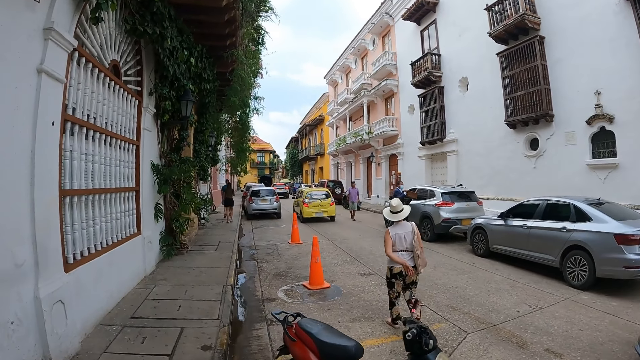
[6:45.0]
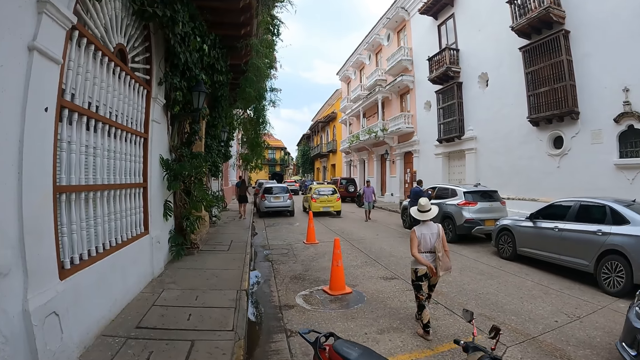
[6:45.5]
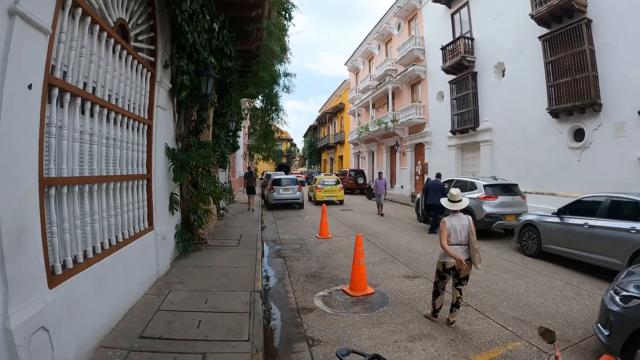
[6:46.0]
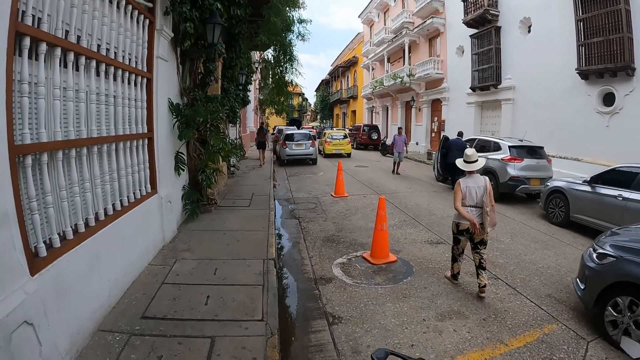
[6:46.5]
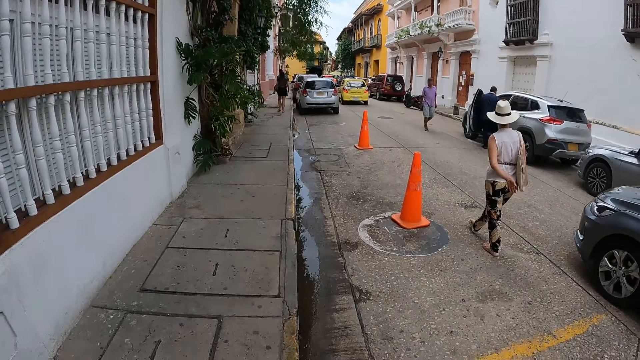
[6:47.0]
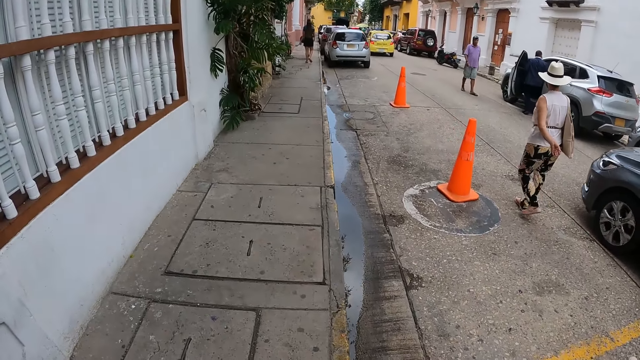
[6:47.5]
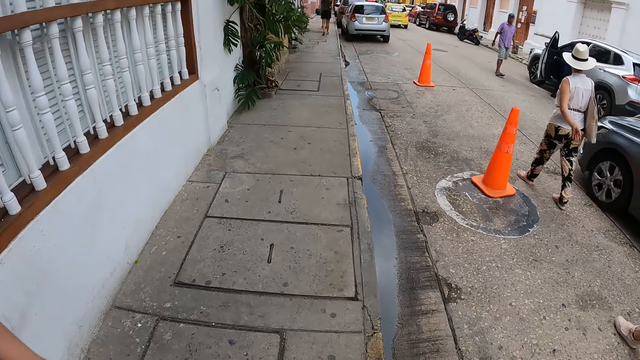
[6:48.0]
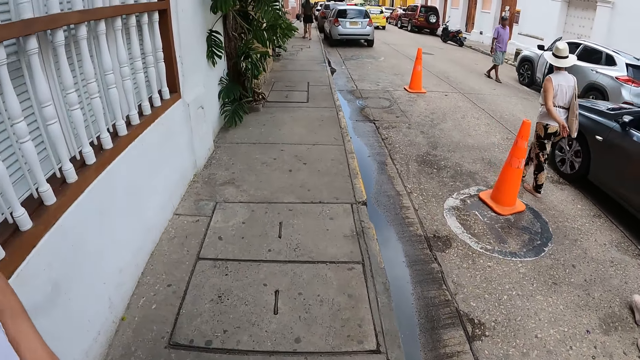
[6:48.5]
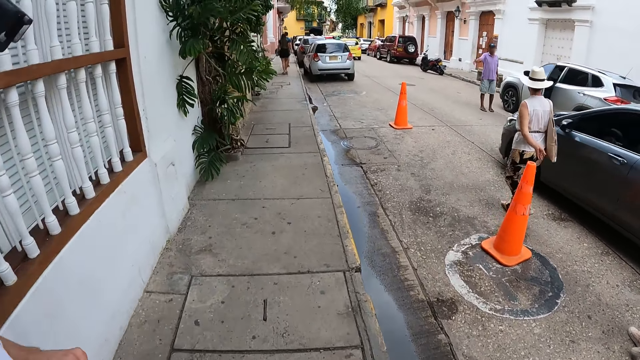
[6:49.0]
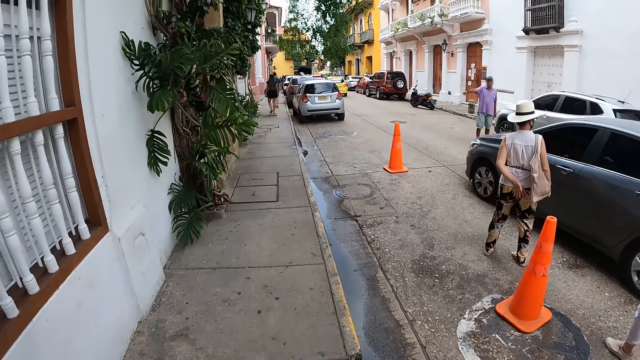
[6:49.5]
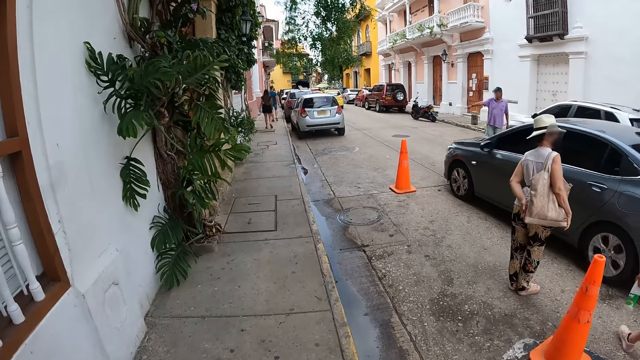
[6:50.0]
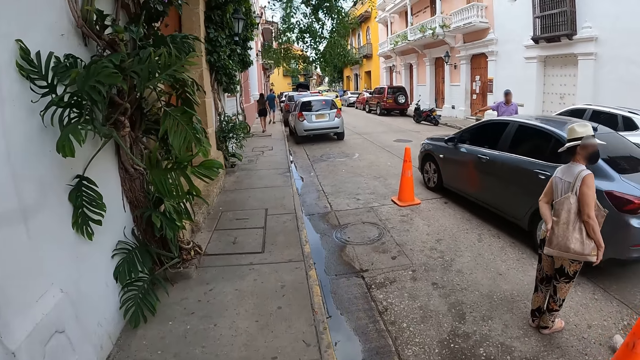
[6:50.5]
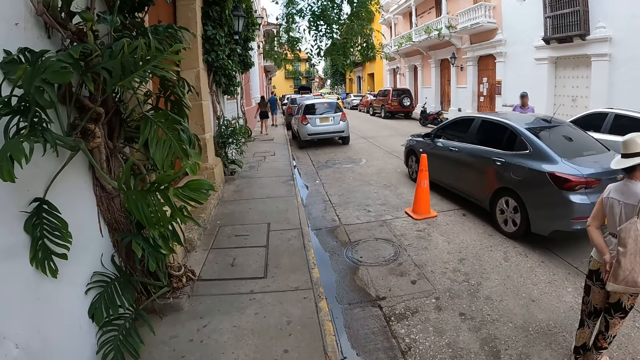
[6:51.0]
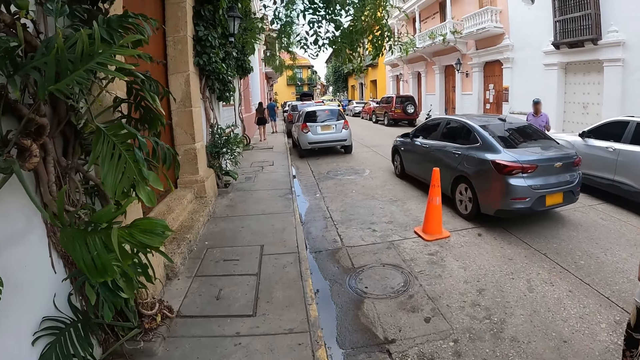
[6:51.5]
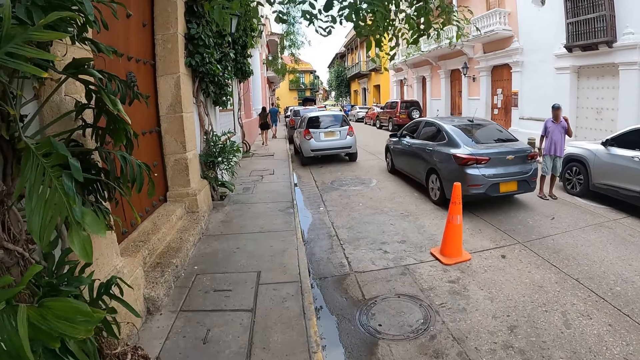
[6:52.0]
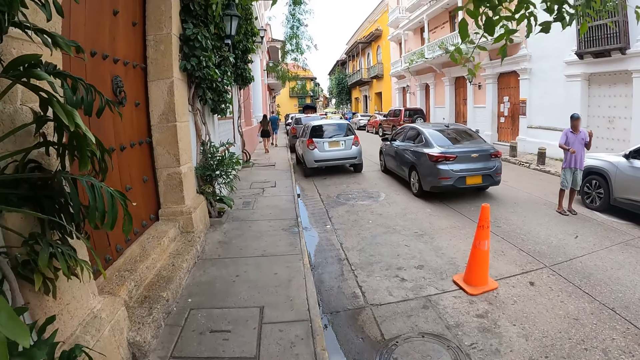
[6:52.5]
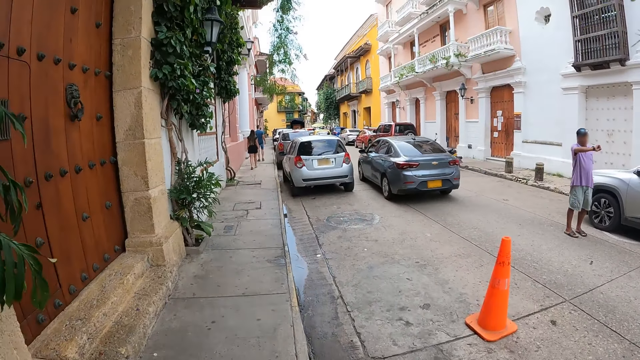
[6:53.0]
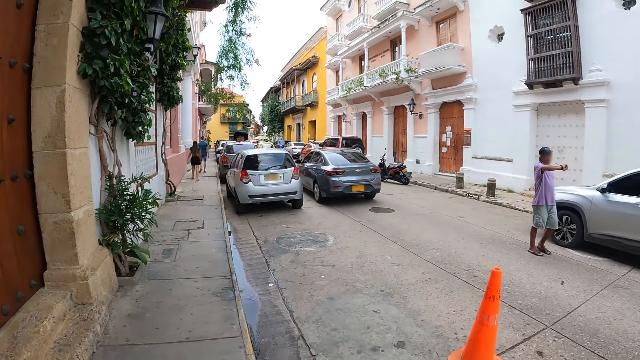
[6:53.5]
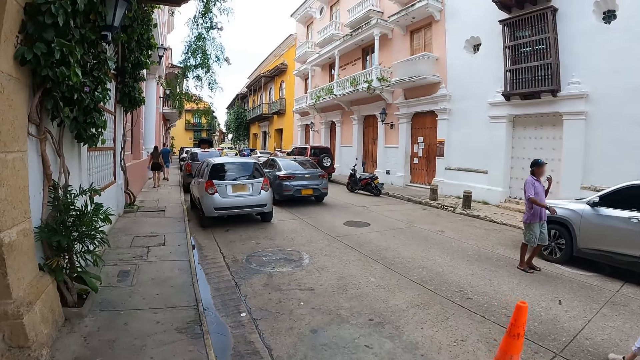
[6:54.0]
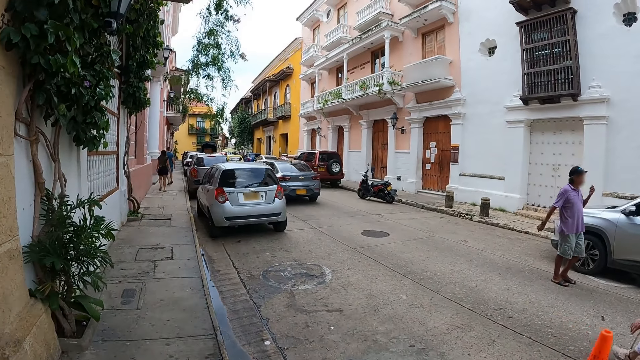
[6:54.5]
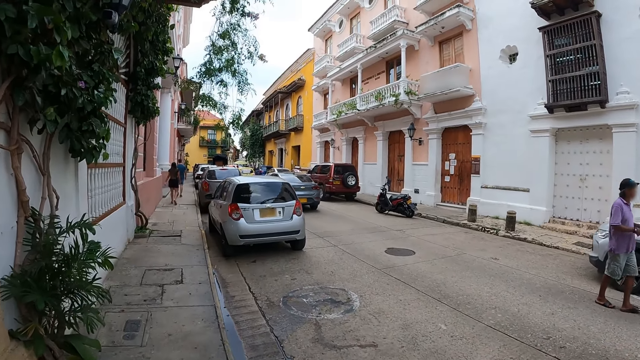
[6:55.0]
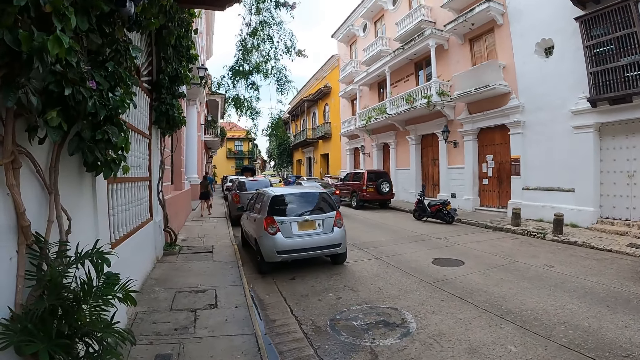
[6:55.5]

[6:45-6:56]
The camera wearer walks along a walkway. A grey car drives past the camera wearer and the group of people.

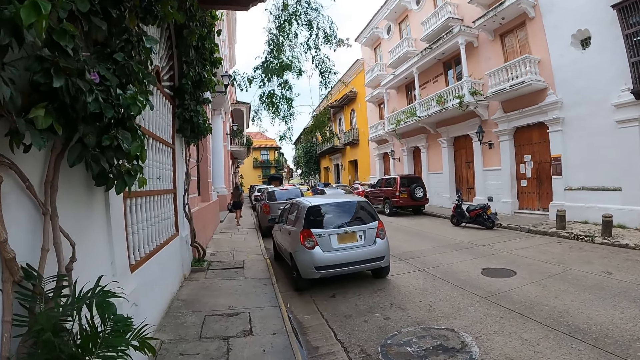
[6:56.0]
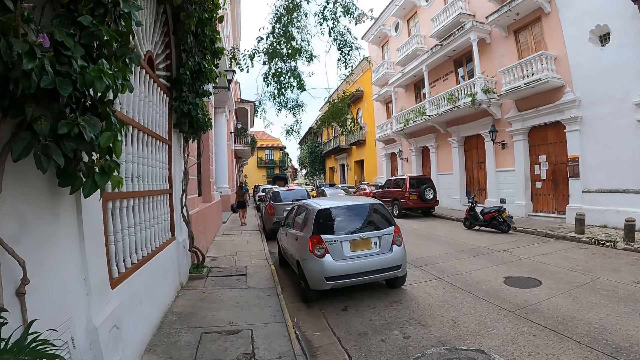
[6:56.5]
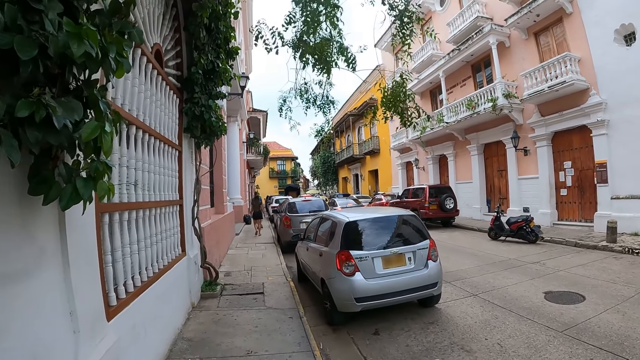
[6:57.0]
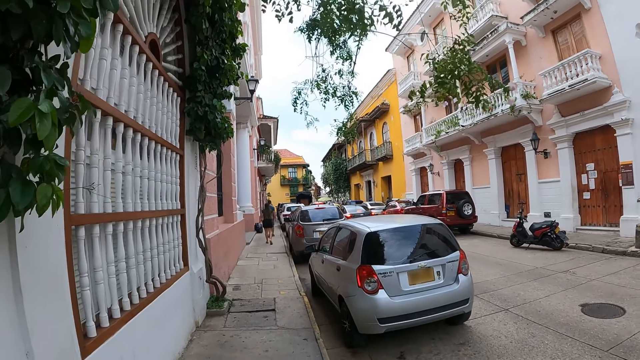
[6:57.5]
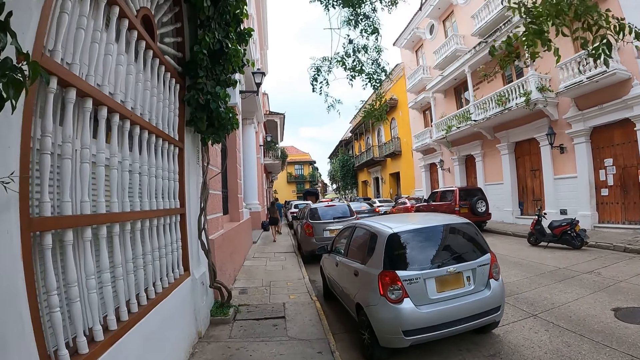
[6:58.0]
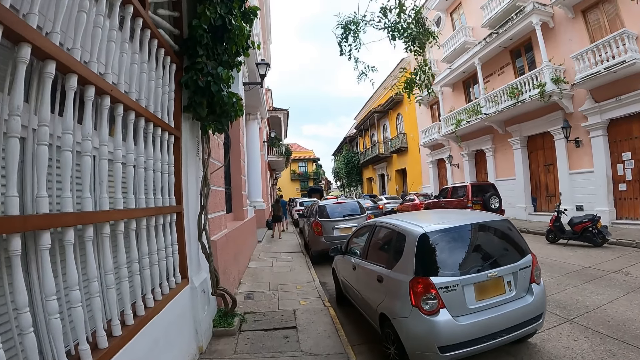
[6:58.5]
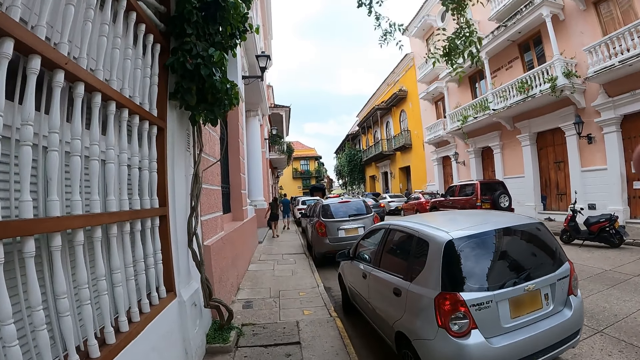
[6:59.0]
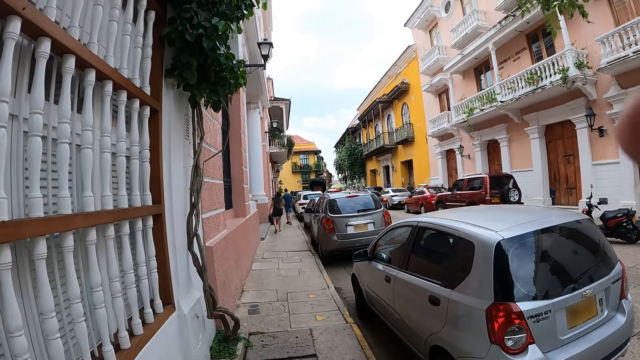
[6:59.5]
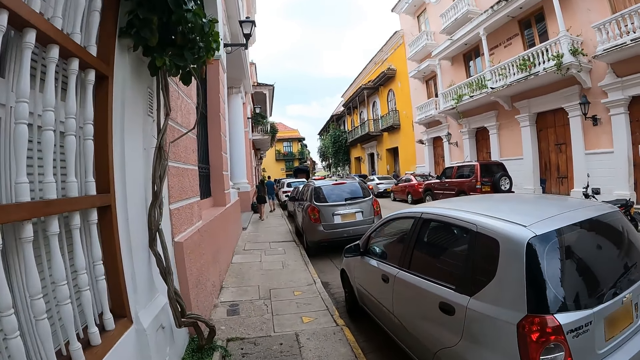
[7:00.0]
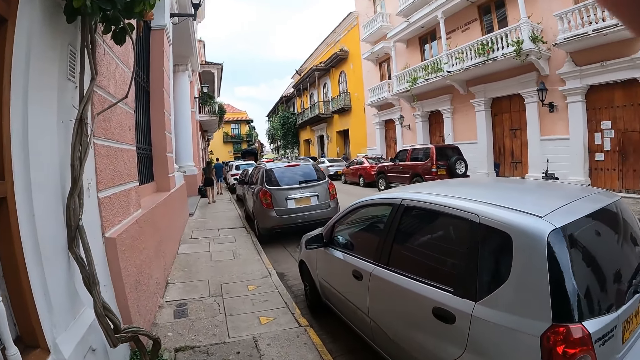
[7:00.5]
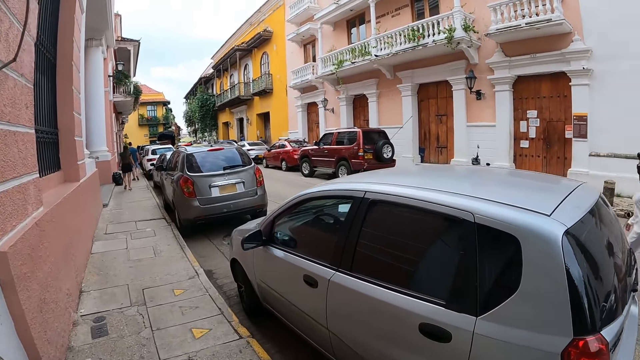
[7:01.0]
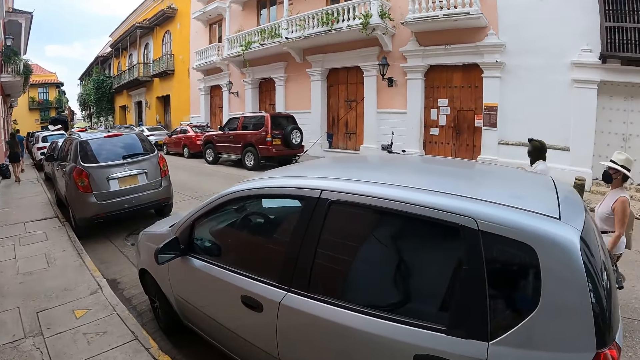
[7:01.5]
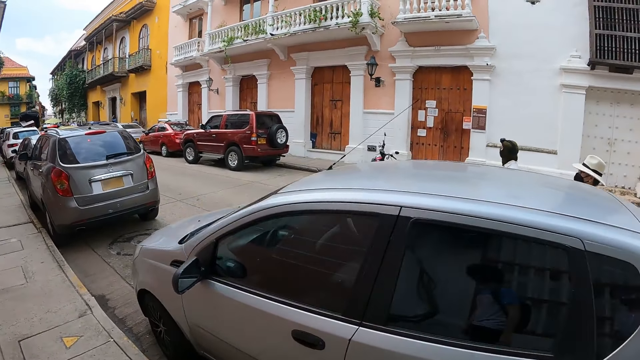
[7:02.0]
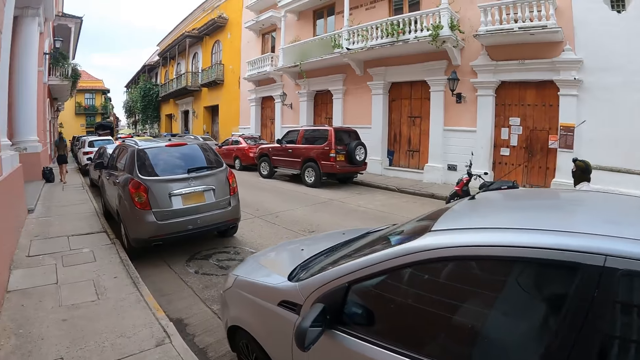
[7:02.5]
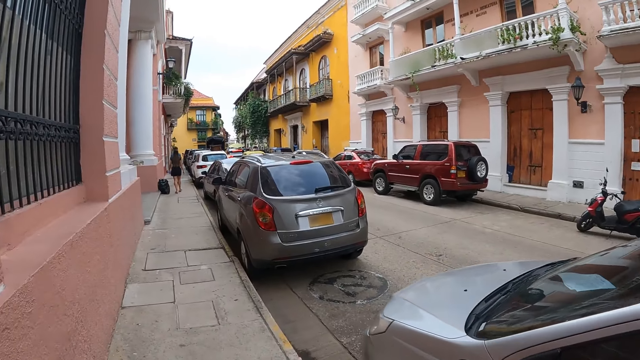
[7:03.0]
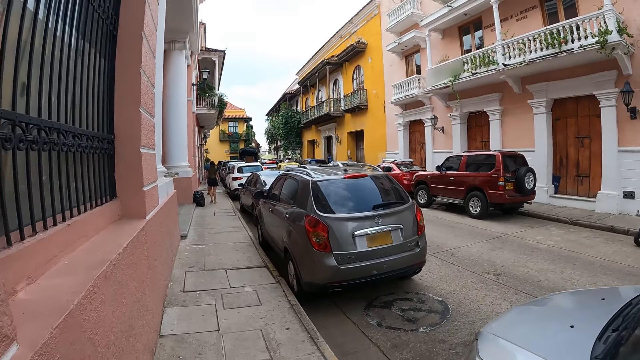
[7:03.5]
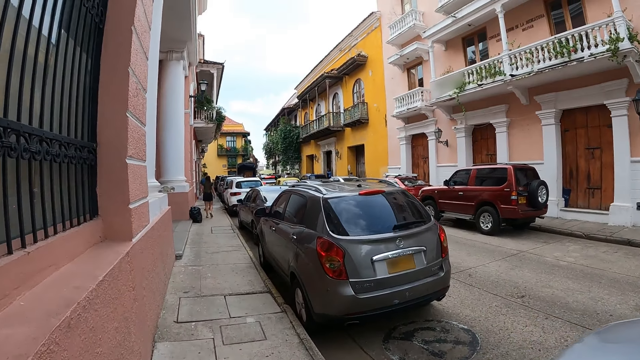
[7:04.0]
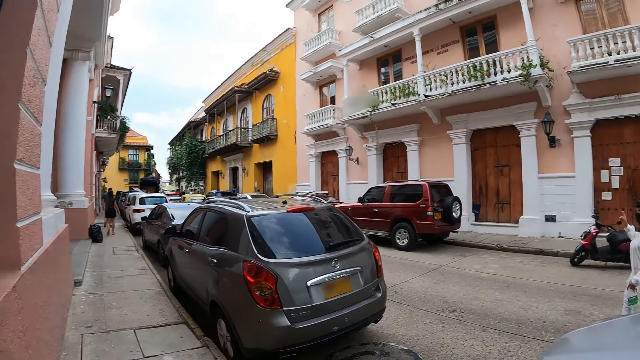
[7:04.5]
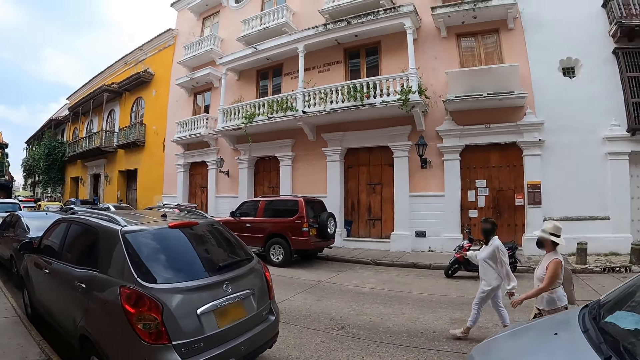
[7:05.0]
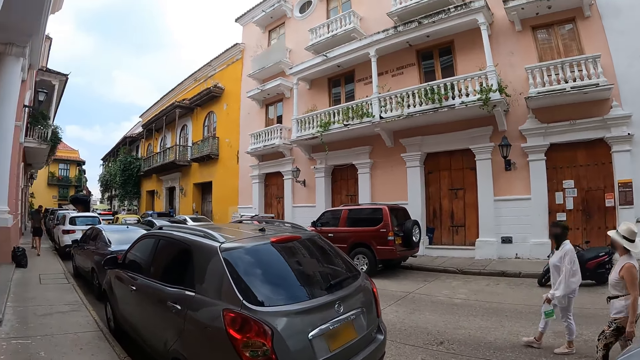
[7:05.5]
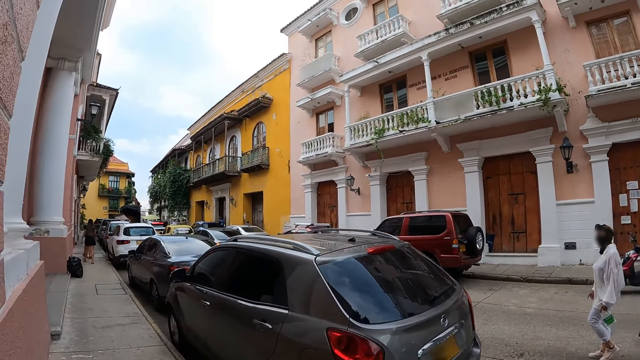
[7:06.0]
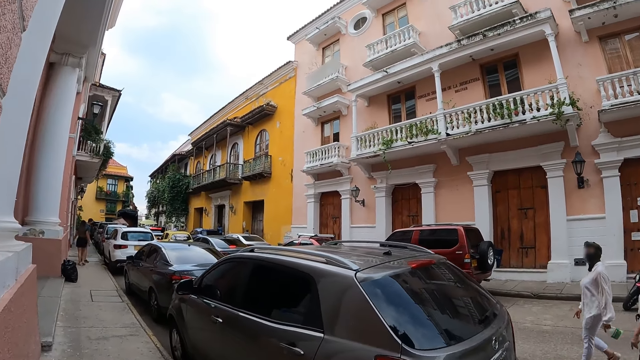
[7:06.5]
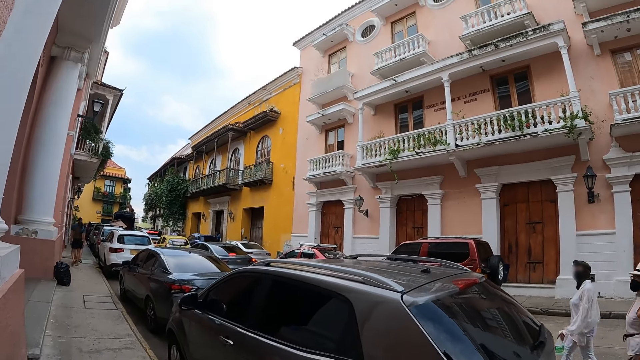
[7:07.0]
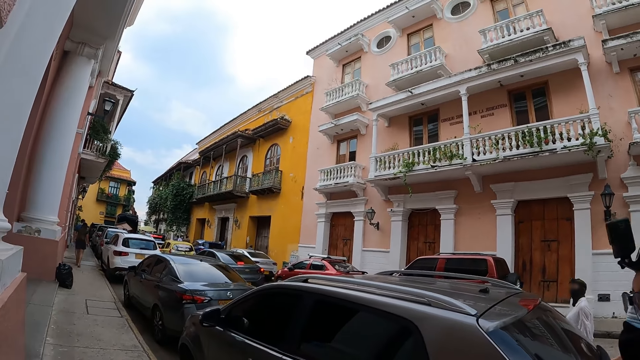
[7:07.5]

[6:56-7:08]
The camera wearer touches a camera on his head with his right hand. He touches the face.
